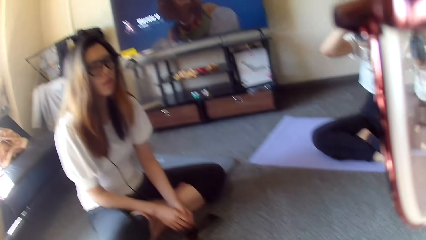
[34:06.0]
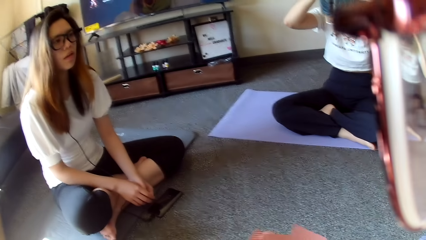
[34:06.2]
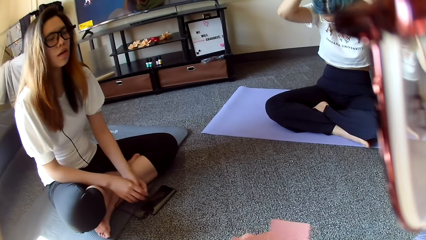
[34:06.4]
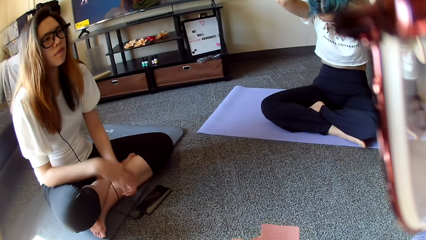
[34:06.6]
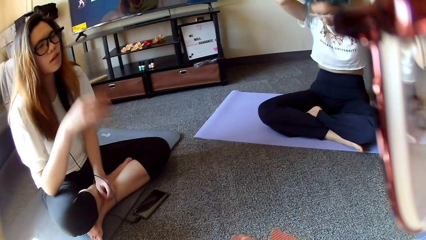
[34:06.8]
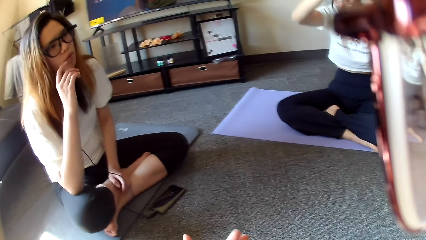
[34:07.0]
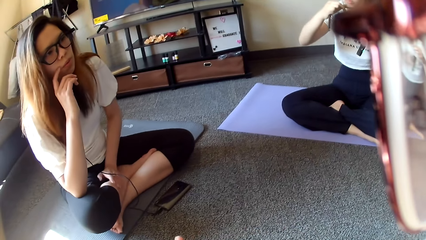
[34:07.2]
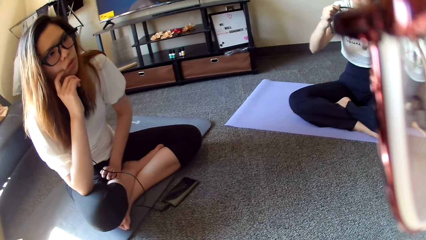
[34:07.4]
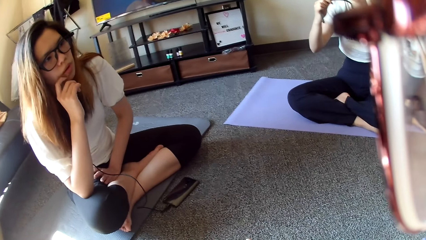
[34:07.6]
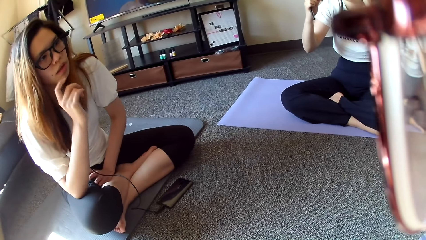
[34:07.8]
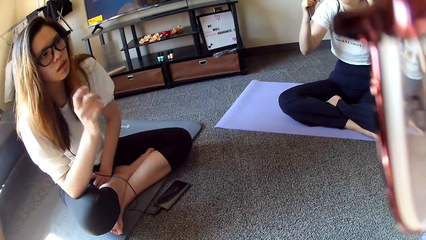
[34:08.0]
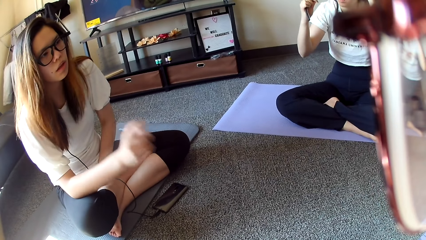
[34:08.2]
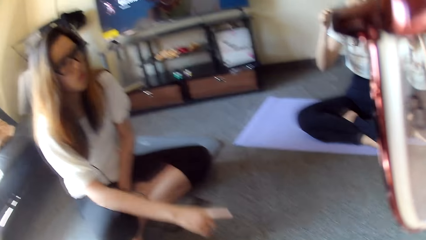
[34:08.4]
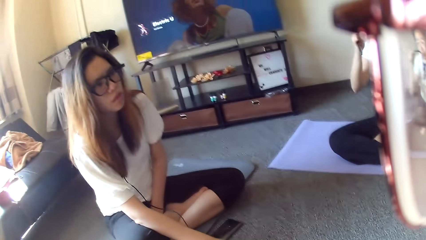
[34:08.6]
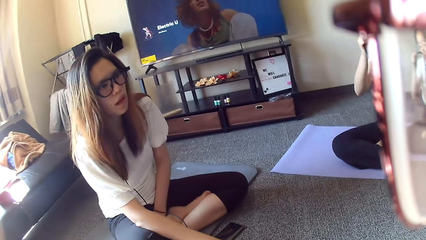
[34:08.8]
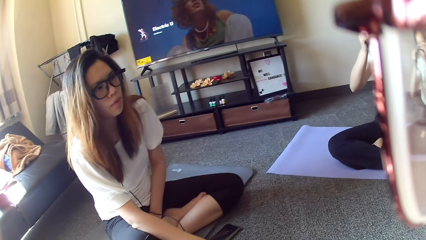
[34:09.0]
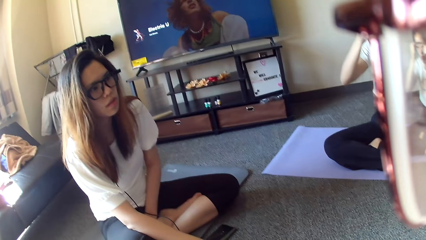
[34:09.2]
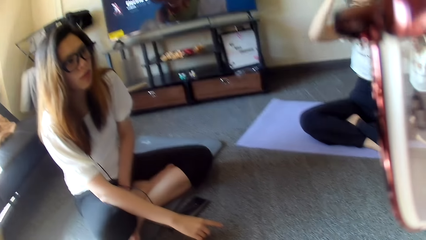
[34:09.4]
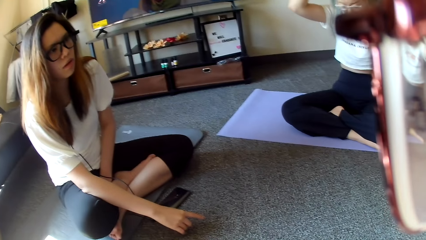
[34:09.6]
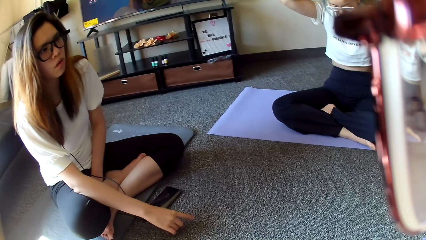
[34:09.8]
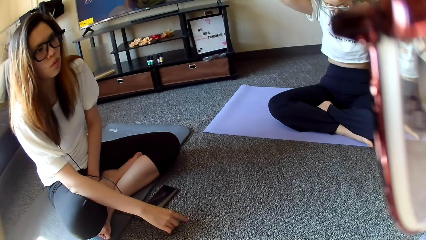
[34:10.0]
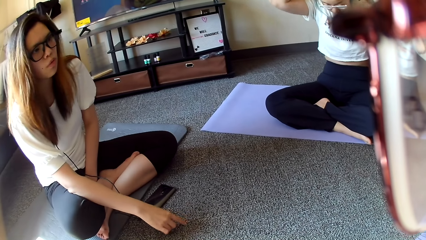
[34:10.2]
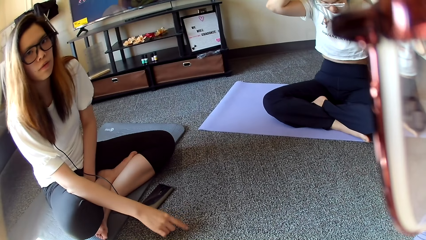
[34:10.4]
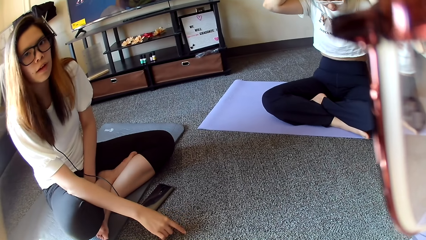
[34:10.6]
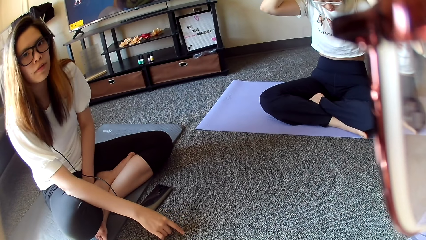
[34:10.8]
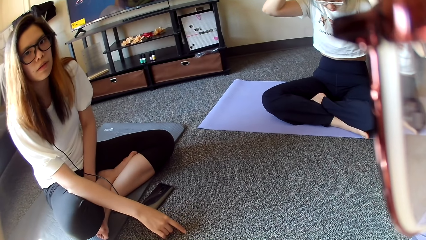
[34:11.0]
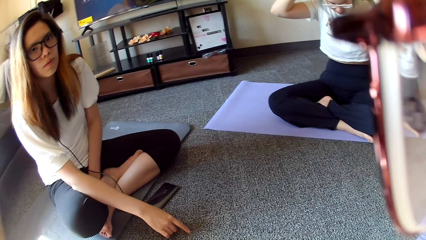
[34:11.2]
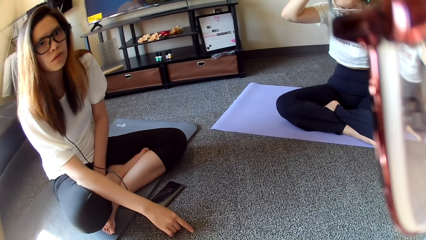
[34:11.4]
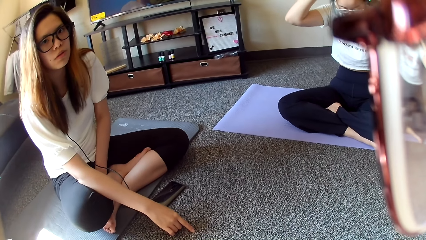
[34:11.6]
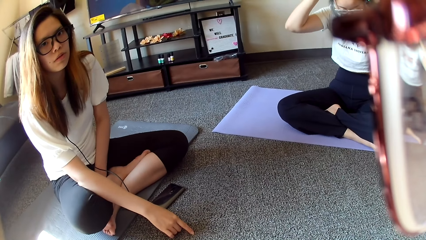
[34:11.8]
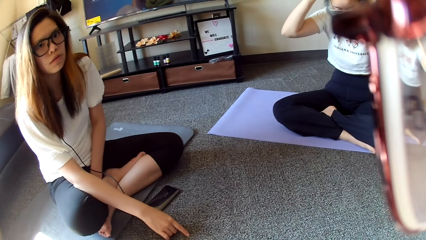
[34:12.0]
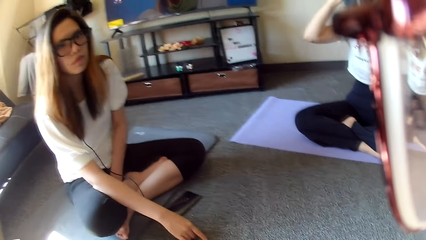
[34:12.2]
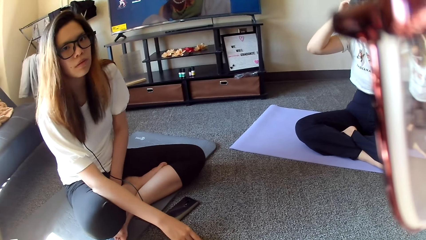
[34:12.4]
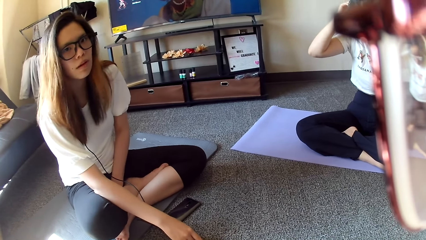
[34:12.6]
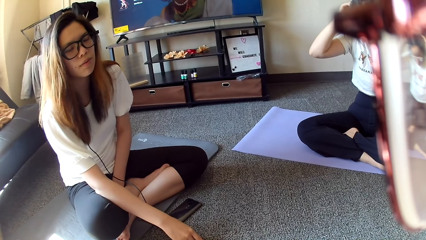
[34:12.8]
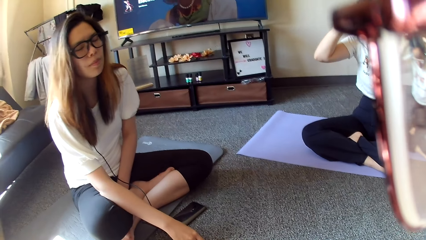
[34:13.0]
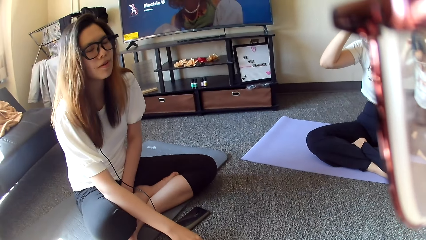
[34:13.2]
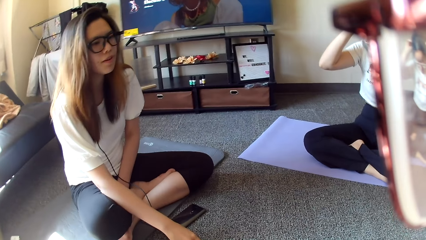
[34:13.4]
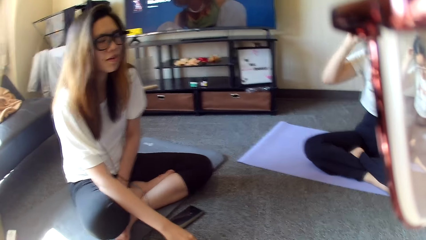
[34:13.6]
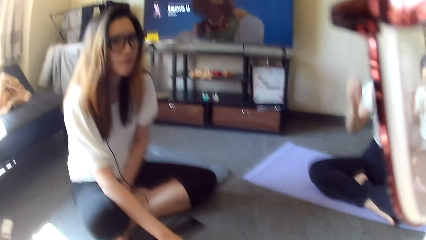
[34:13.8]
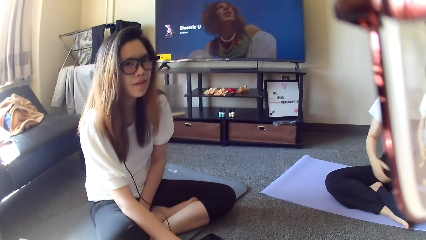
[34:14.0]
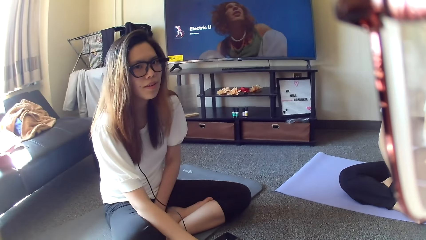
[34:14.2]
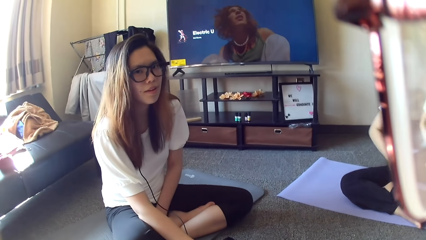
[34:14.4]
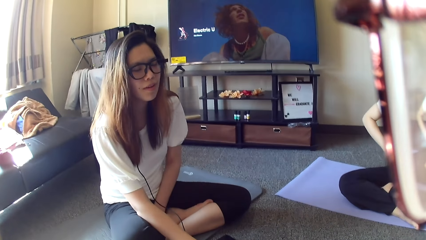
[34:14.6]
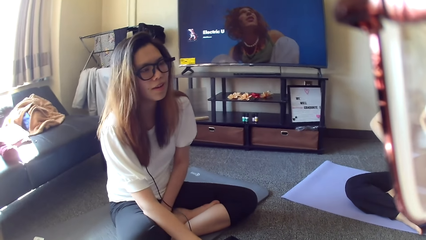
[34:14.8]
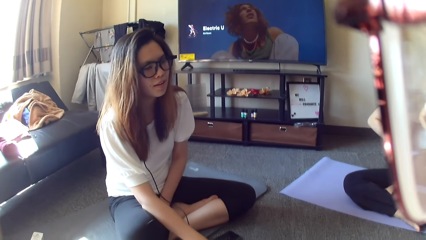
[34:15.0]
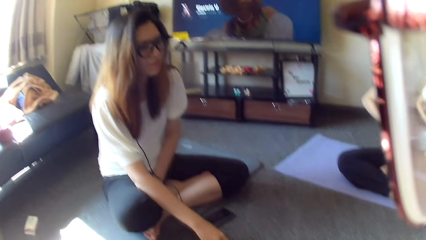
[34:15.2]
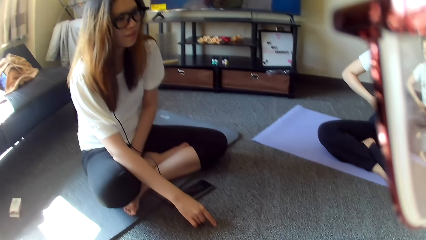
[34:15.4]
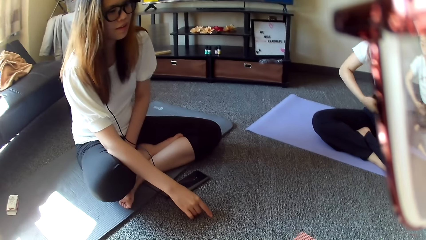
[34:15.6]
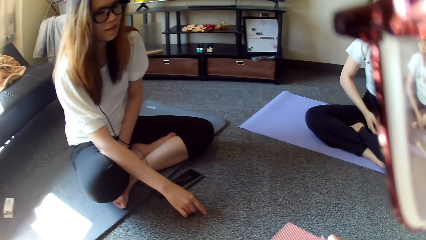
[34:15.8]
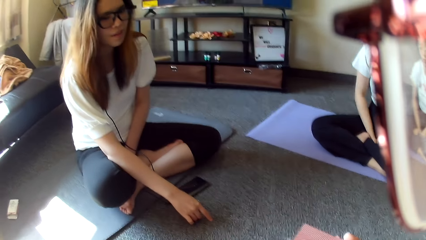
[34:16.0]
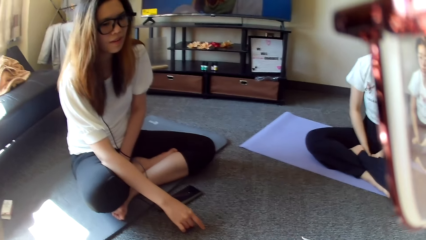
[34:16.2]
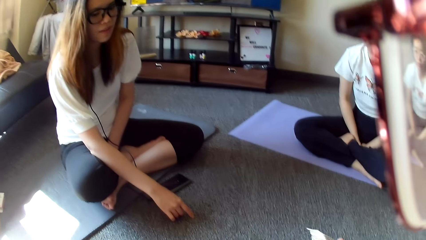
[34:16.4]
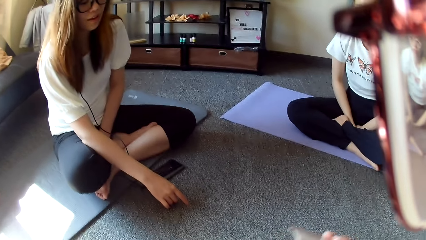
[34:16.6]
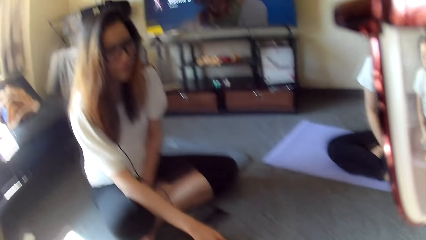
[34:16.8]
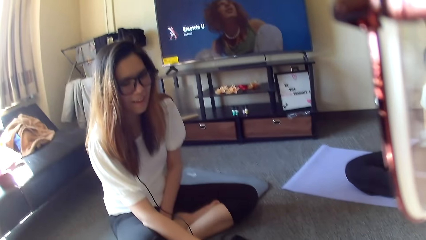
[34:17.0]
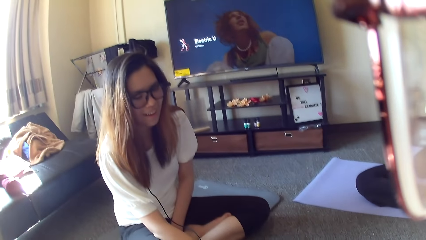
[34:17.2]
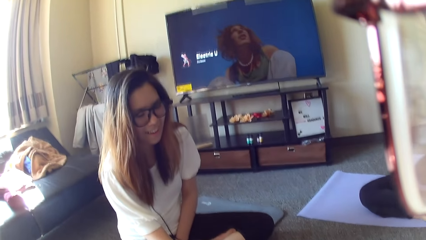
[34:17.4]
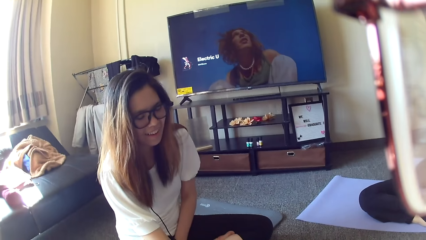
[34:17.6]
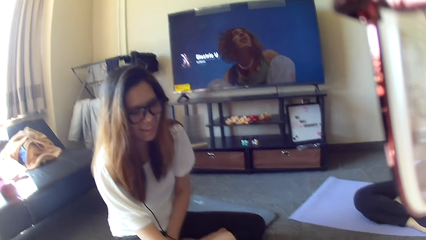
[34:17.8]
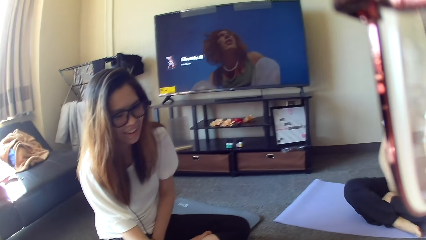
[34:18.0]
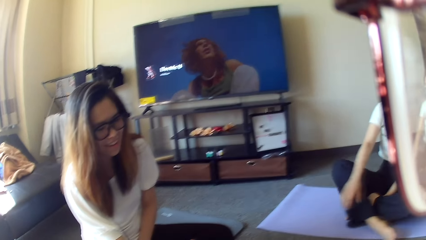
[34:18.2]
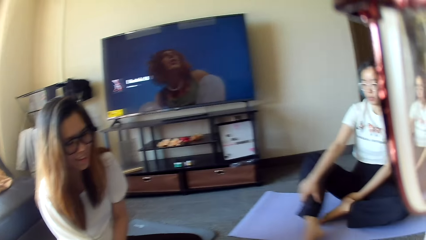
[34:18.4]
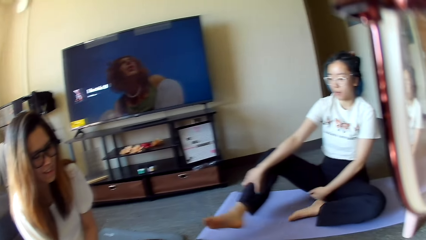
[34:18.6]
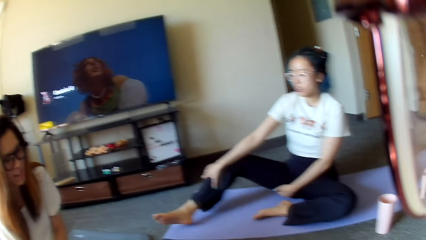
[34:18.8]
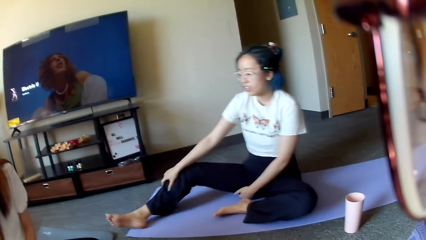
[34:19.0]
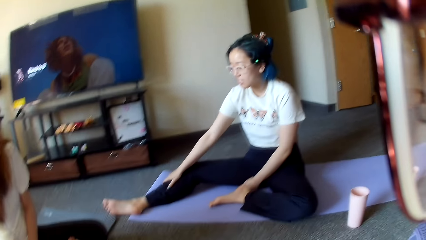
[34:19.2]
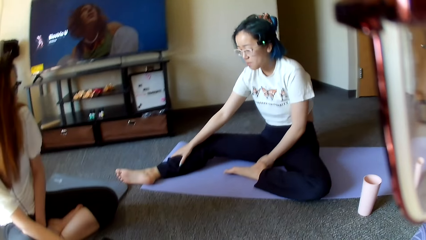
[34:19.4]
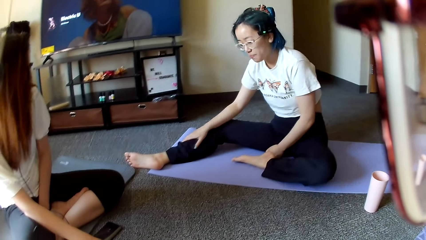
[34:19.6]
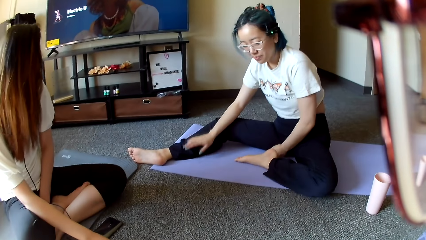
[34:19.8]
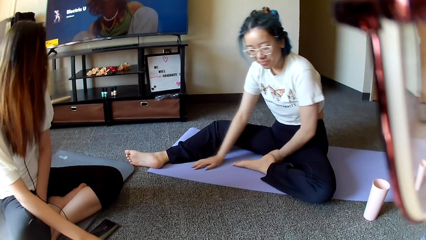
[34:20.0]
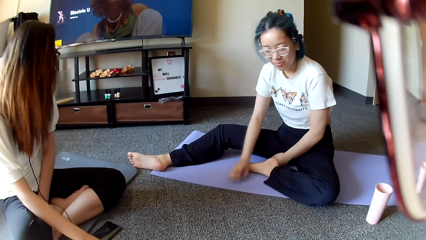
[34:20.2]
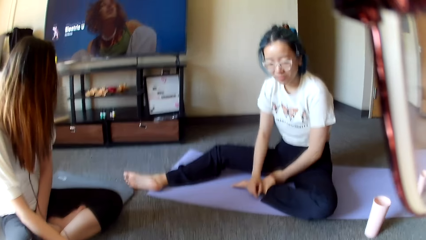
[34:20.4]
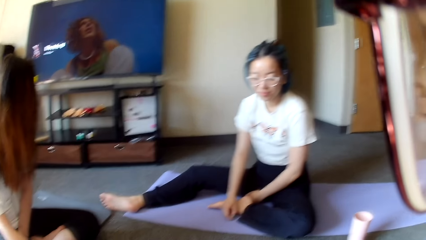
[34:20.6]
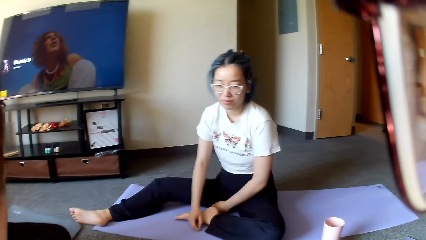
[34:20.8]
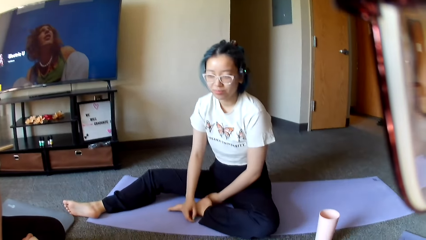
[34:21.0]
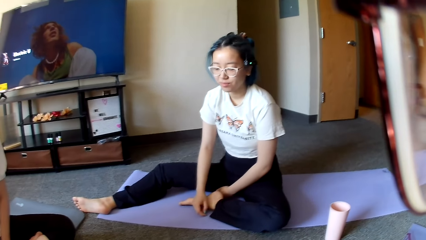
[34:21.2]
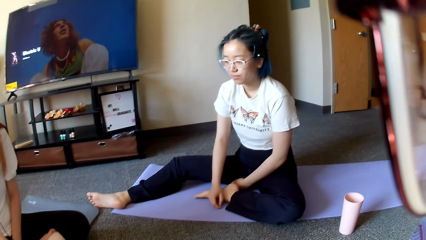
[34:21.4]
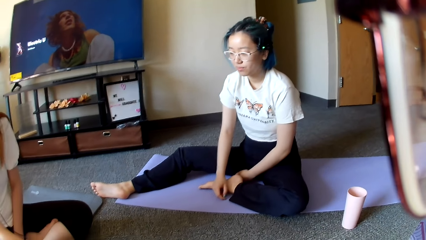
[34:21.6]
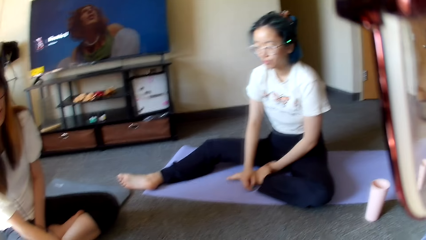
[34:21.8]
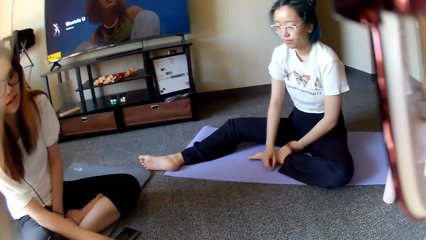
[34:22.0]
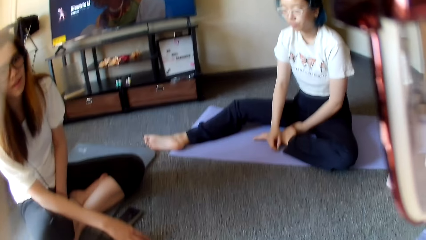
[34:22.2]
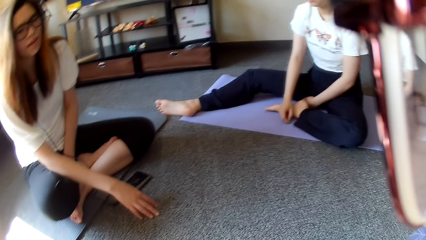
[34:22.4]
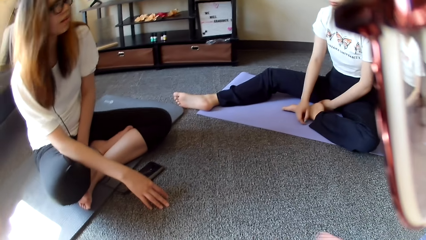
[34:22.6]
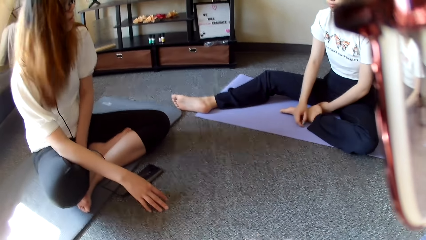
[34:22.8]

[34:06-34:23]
A woman touches the chin. Another woman swings the hand. The camera wearer looks around. The other woman moves the leg.
